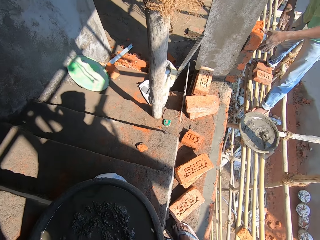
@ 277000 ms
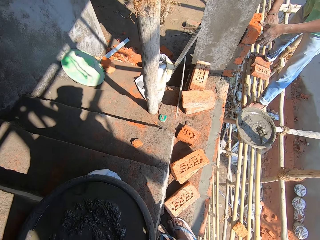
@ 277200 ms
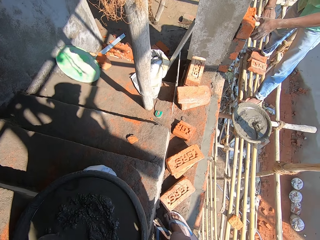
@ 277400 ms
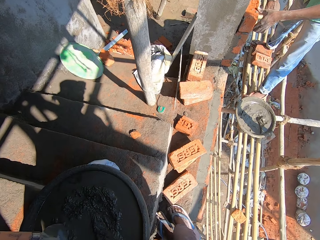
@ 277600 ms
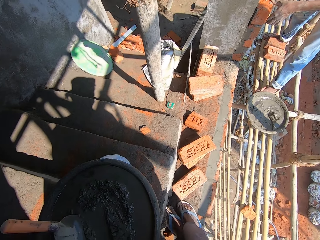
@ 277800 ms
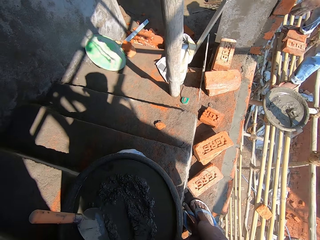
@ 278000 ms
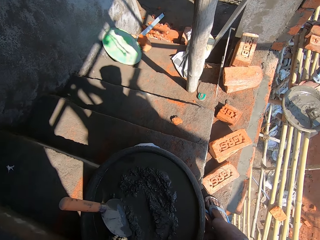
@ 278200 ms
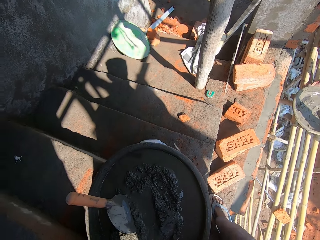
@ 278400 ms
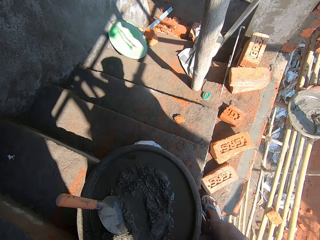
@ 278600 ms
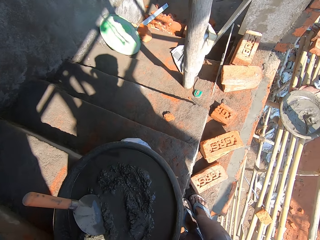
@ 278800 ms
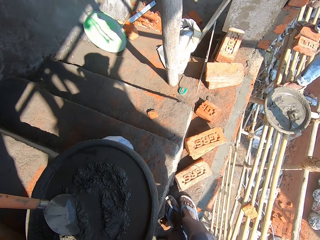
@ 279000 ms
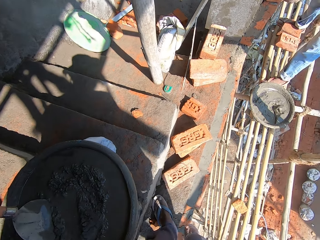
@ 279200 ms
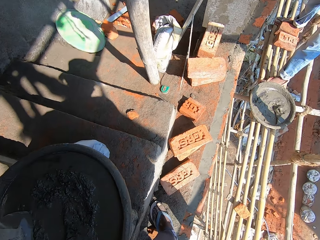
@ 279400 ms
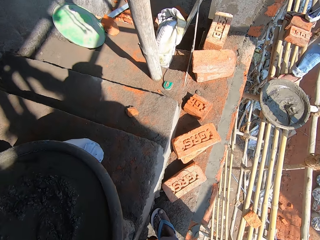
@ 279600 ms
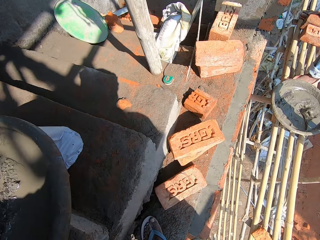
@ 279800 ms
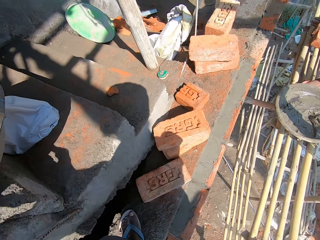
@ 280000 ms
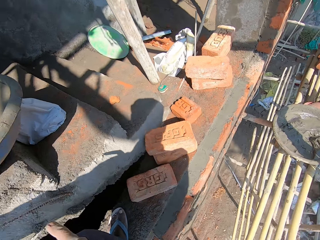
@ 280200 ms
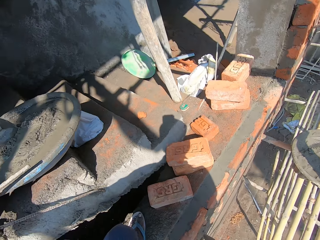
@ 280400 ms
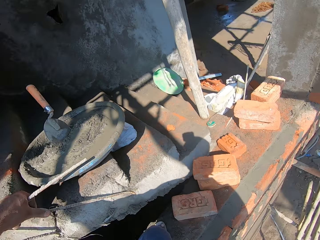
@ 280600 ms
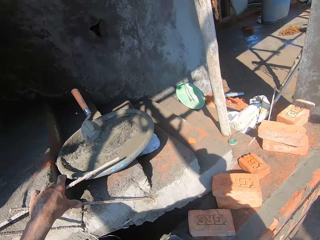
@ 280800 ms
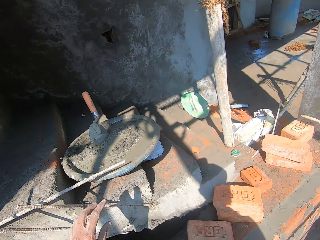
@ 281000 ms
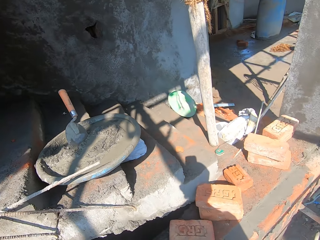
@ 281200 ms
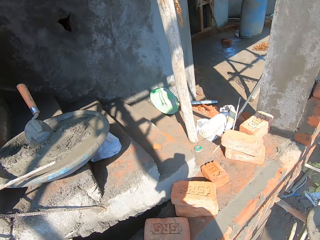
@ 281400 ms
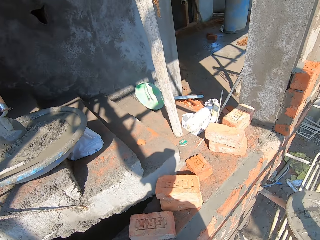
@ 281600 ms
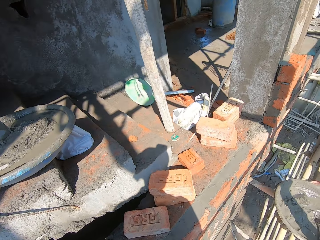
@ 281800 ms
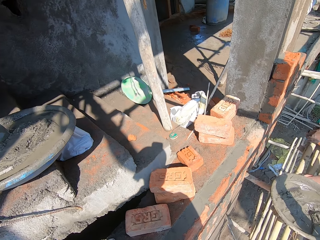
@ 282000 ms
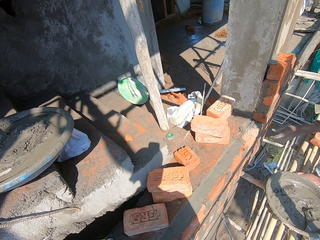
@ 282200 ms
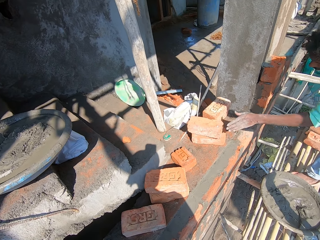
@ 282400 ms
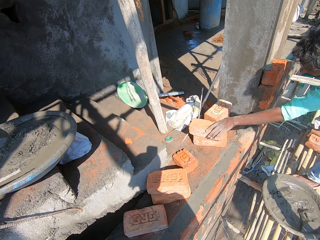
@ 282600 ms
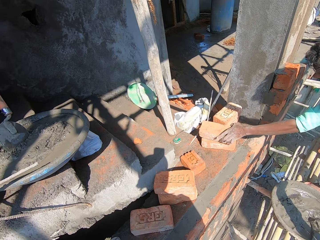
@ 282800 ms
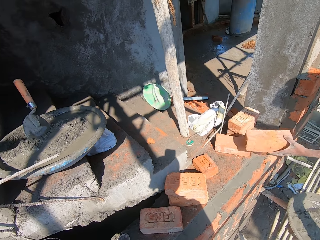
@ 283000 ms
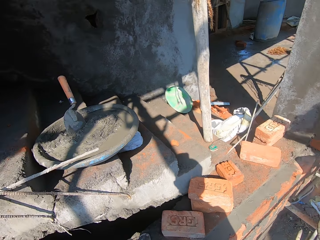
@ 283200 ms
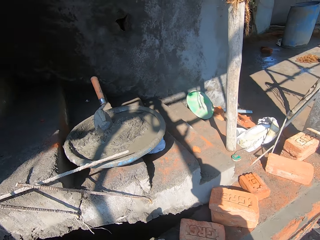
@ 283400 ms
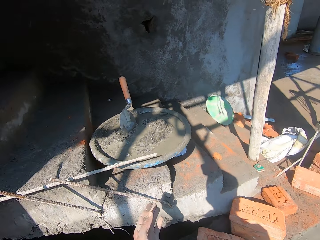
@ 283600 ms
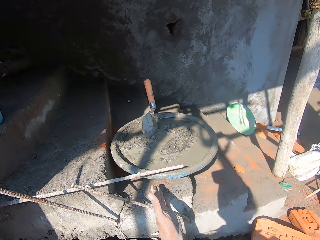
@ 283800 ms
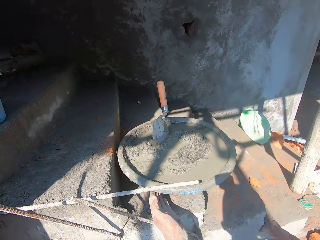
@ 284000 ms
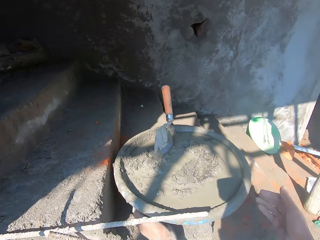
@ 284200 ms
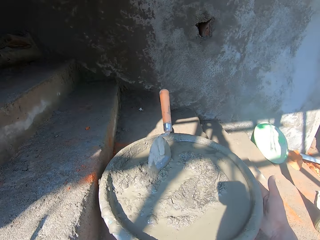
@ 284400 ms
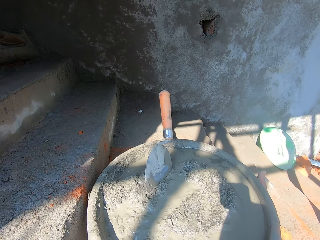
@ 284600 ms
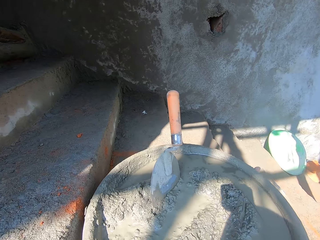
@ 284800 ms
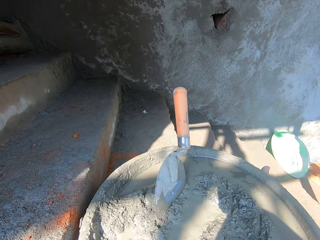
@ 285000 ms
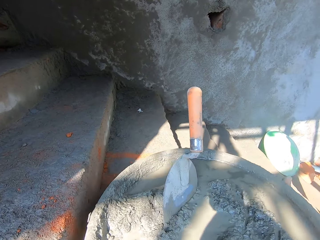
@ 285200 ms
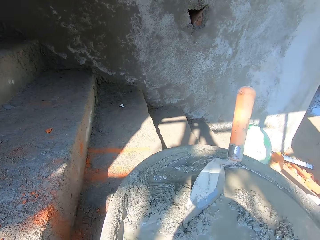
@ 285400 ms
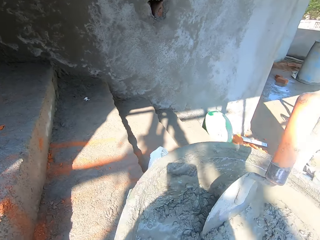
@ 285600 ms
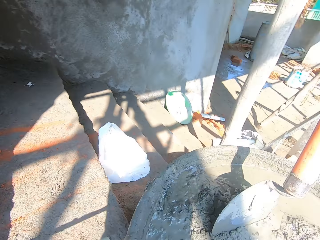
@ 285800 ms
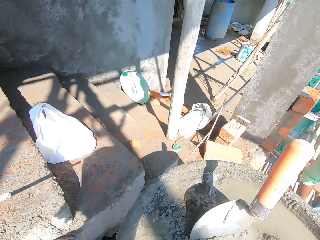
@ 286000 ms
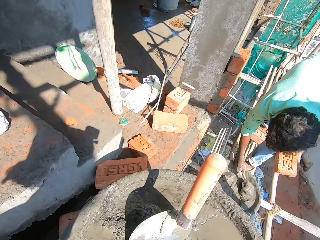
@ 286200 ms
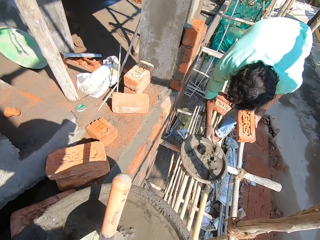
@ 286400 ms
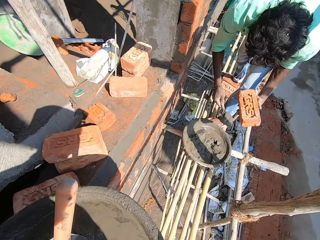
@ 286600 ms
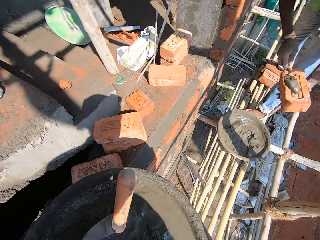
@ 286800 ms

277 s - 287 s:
A man puts concrete on a brick. The man hits the brick on the wall with the trowel in his right hand. The camera wearer moves a leg. The man picks up a brick on the floor with his left hand. The camera wearer converses with the man. He moves the bowl from the staircase to the wooden scaffold with his hands.

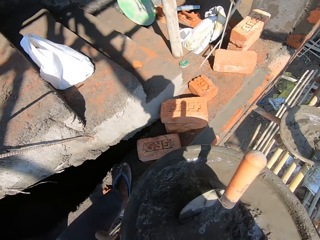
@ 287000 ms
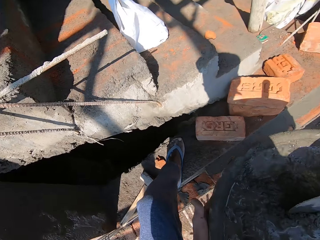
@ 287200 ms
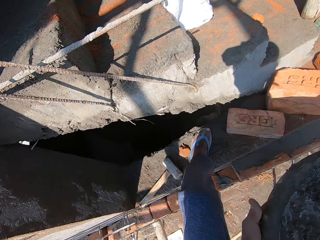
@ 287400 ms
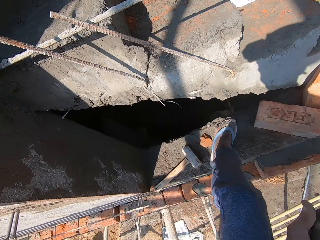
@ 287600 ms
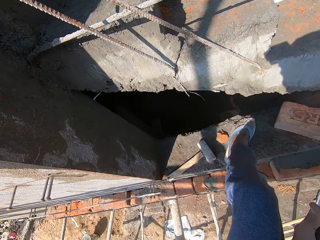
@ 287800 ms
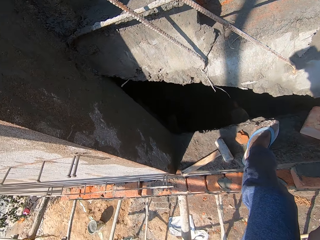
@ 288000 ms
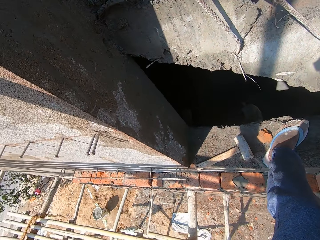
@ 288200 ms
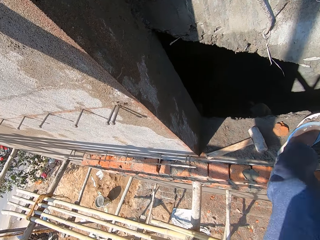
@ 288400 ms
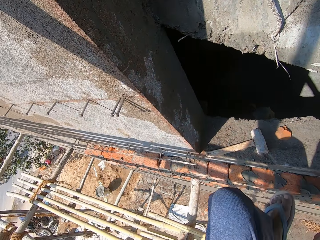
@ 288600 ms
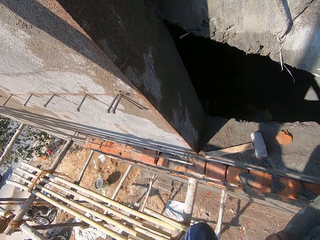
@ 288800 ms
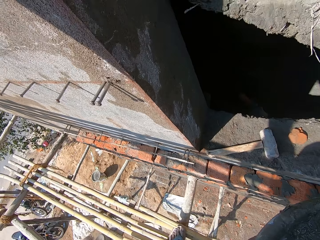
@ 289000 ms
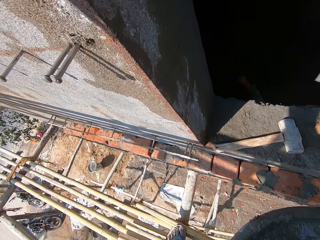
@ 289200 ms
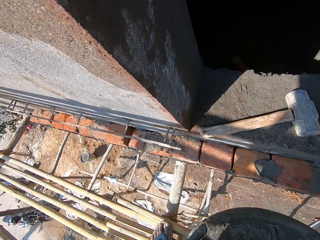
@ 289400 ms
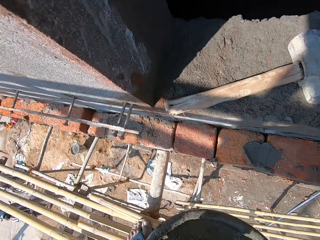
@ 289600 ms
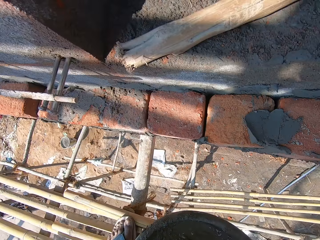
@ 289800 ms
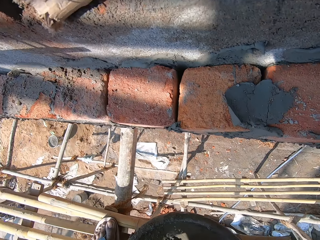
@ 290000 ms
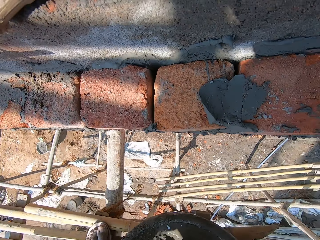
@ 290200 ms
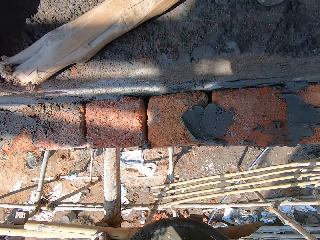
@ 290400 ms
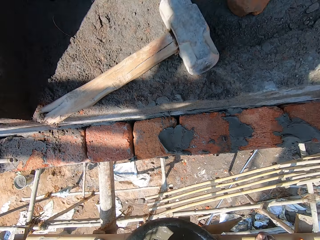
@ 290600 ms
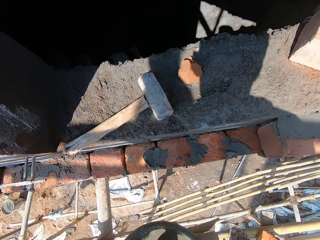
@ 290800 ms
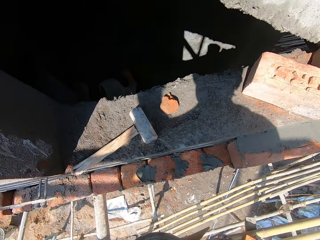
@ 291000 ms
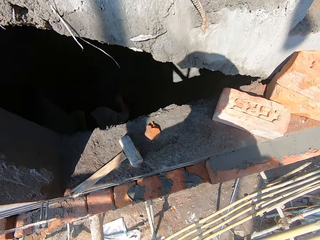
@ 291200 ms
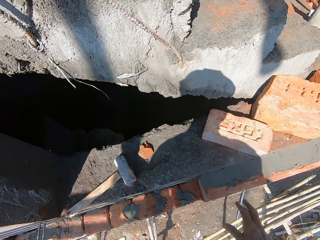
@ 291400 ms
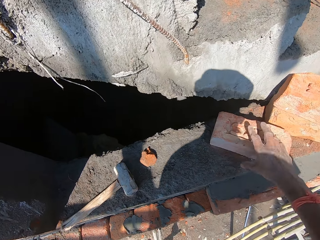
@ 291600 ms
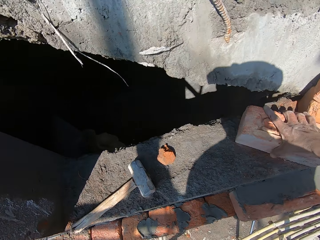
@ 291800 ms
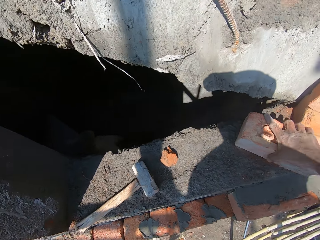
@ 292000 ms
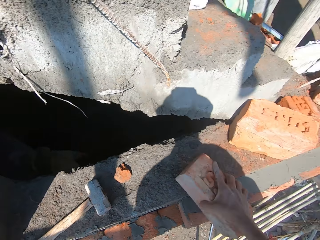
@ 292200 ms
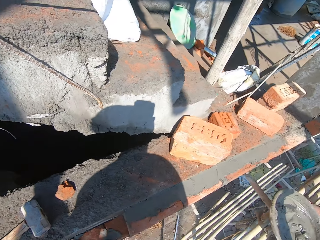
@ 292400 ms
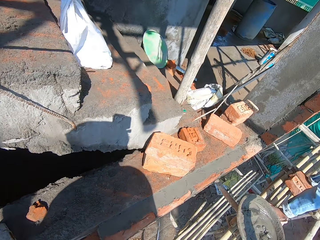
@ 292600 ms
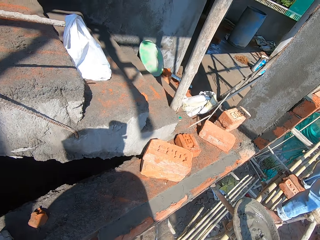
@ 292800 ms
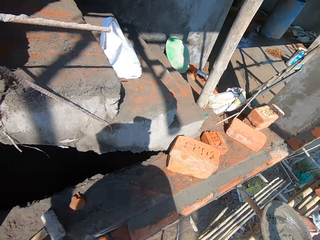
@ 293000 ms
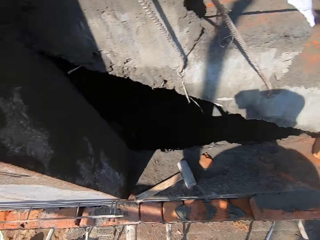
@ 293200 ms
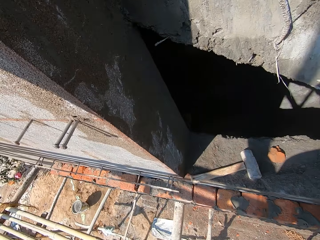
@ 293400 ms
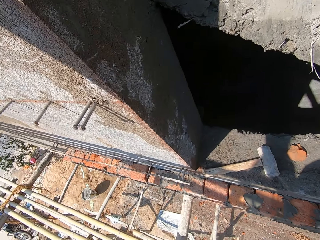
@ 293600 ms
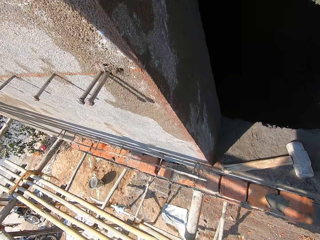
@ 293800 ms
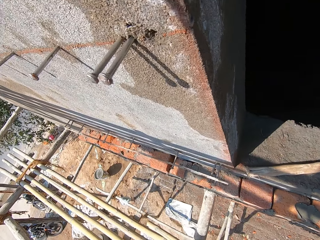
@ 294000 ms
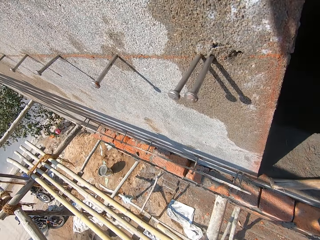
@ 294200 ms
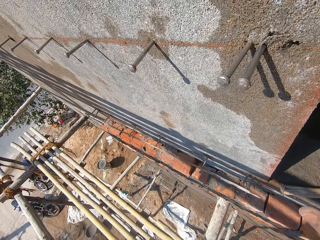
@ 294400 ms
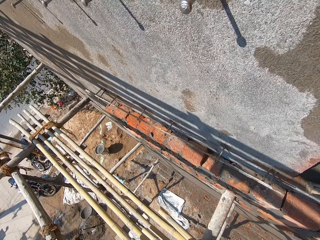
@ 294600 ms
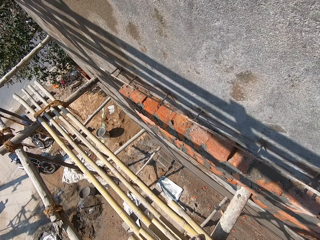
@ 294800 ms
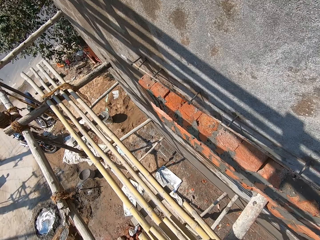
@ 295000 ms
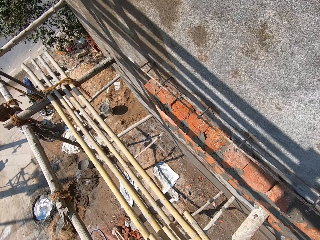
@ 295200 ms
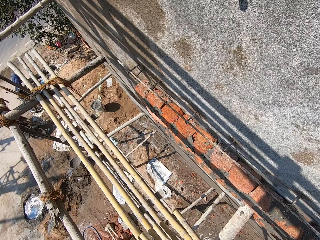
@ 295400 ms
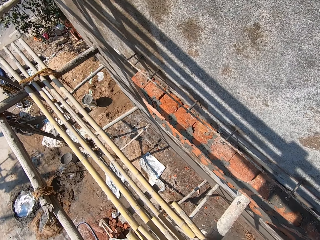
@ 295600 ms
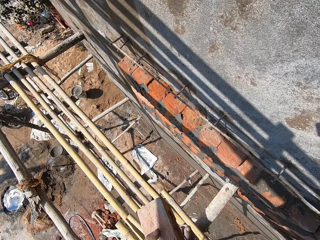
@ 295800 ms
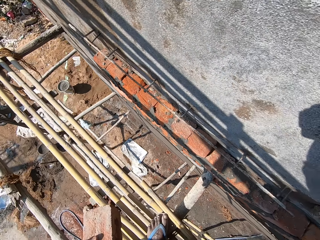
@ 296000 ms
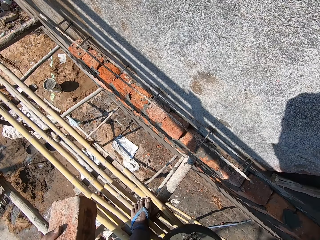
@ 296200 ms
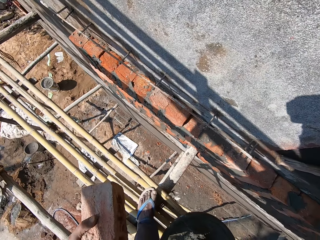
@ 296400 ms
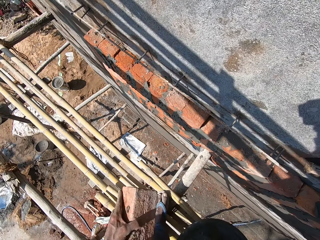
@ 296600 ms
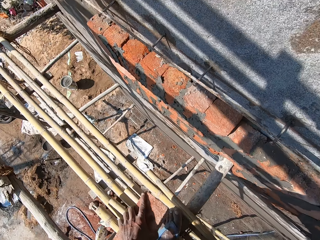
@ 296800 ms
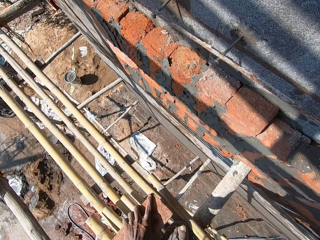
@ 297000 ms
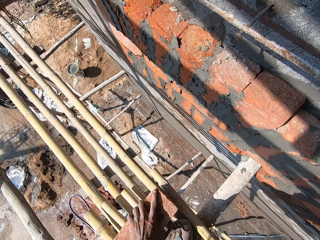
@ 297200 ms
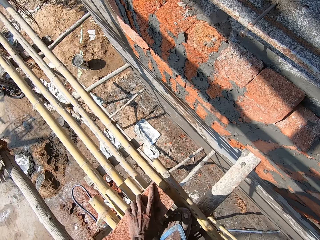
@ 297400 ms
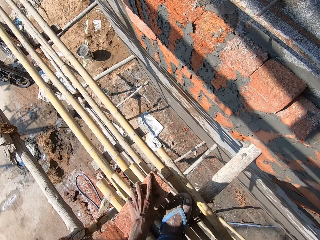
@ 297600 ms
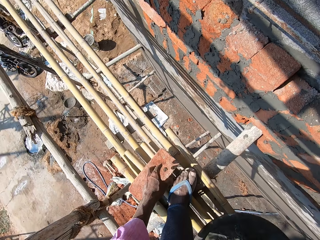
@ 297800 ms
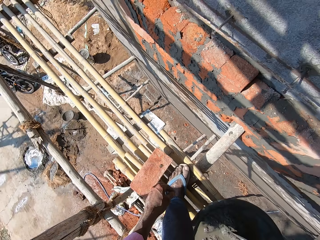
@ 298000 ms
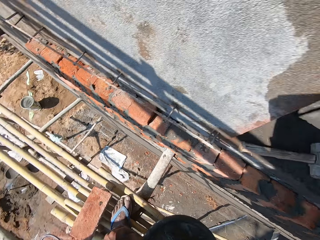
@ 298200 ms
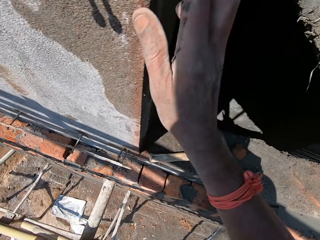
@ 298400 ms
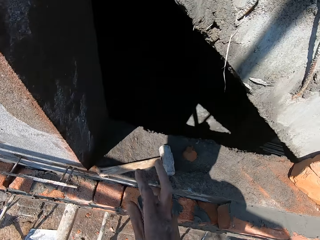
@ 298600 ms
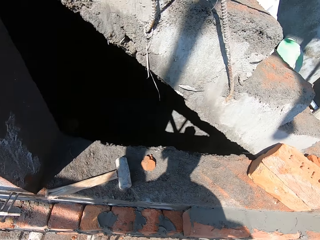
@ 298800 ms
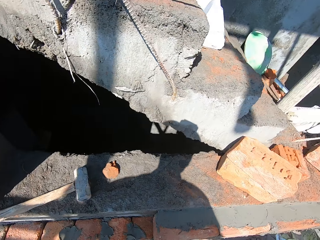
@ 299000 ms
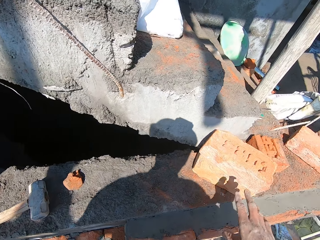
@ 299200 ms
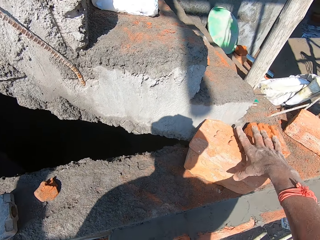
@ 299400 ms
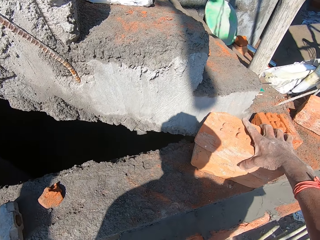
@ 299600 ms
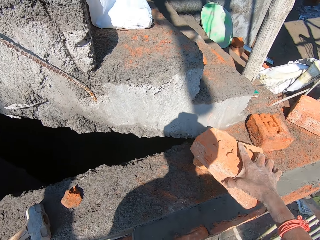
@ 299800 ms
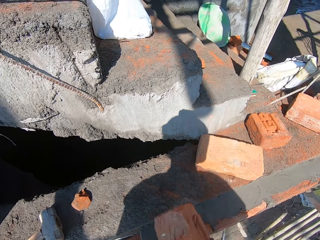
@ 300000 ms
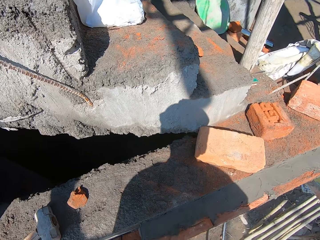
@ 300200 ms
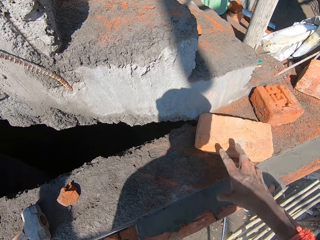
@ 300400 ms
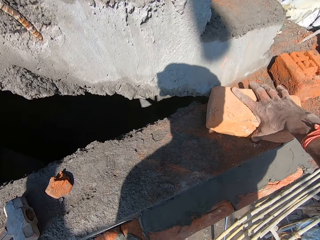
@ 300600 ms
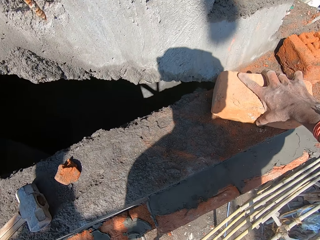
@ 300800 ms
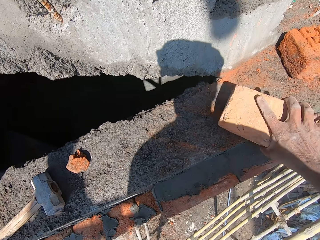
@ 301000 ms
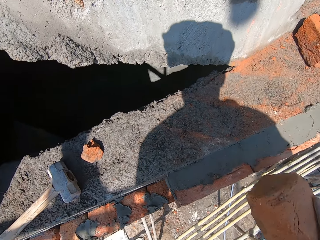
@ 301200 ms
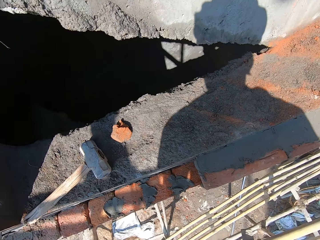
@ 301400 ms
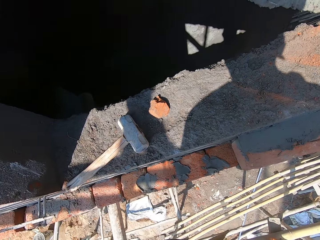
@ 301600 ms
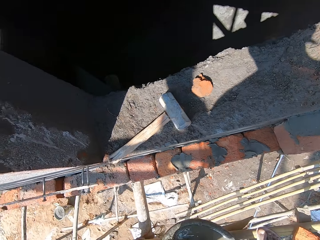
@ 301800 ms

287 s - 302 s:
The camera wearer removes his left leg from the wall. He places his left leg on a bamboo scaffold. He drops the bowl of mortar on the bamboo scaffold with both hands. He picks up a brick close to the staircase with his right hand. He holds the brick with his left hand. He drops the brick on the bamboo scaffold with his left hand. He picks up a brick close to the staircase with his right hand. He does so again.
